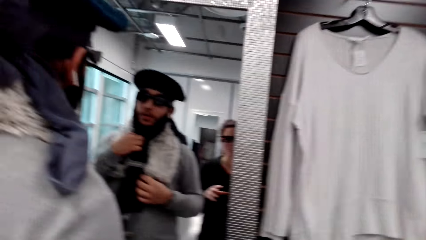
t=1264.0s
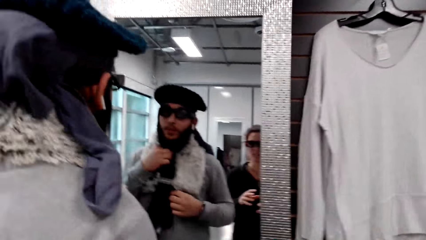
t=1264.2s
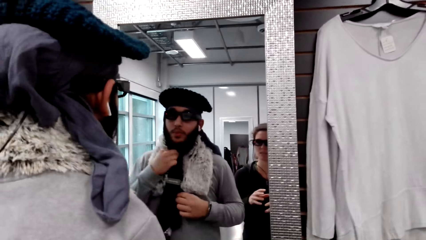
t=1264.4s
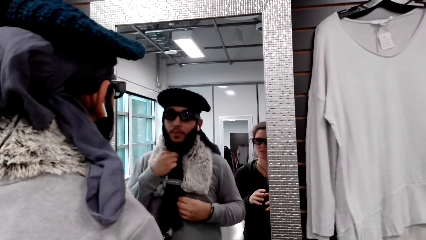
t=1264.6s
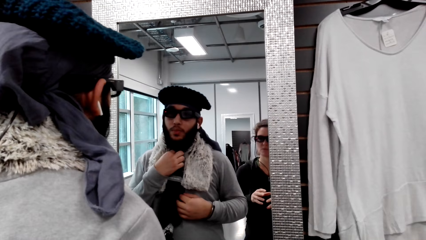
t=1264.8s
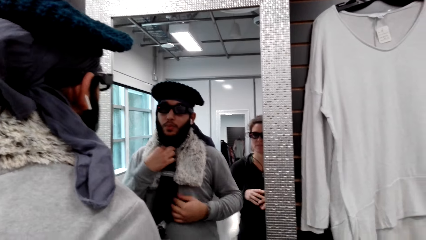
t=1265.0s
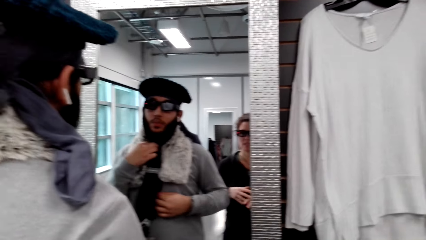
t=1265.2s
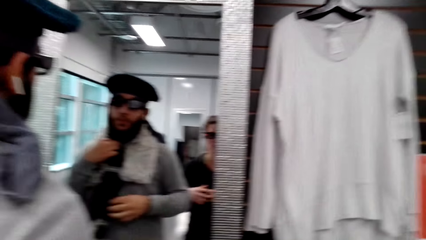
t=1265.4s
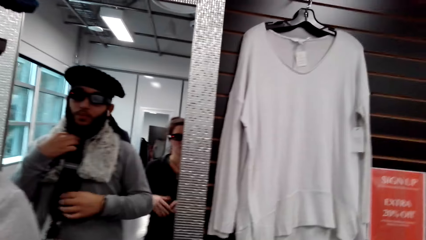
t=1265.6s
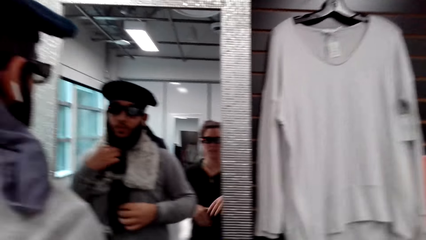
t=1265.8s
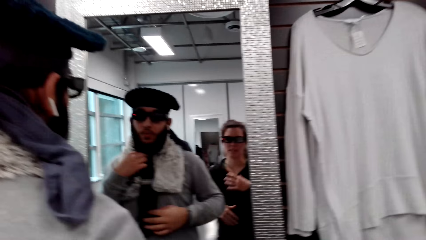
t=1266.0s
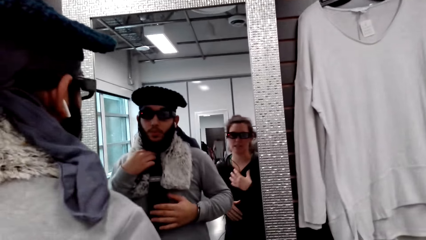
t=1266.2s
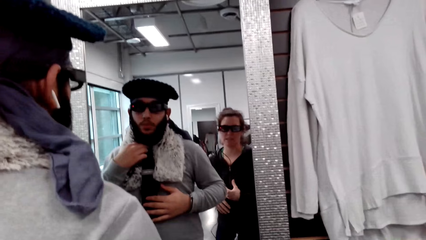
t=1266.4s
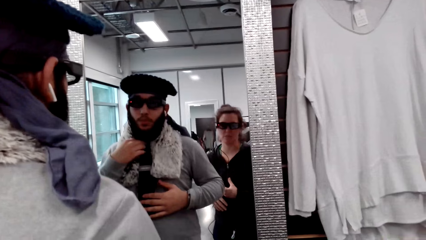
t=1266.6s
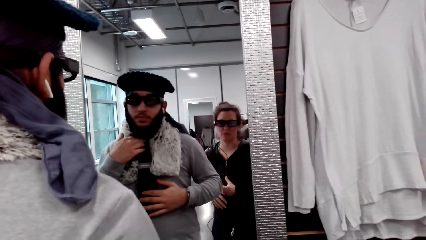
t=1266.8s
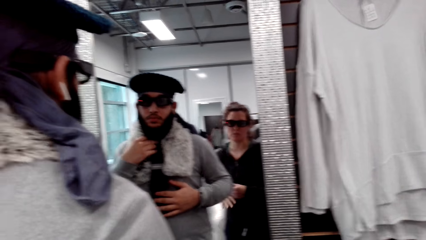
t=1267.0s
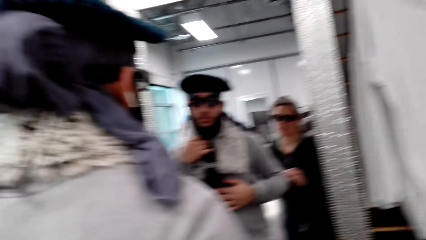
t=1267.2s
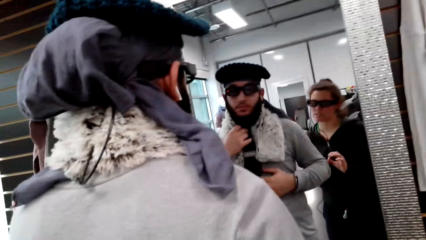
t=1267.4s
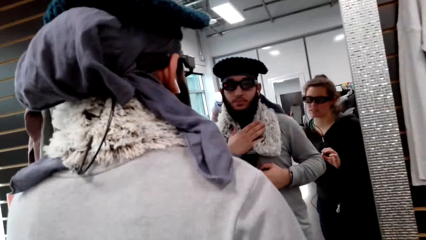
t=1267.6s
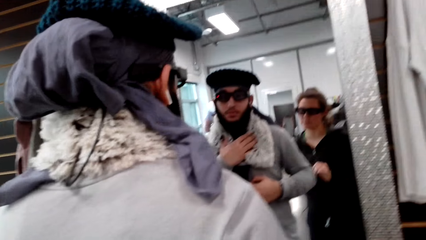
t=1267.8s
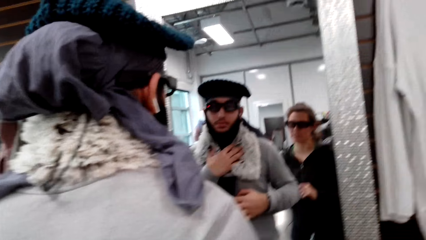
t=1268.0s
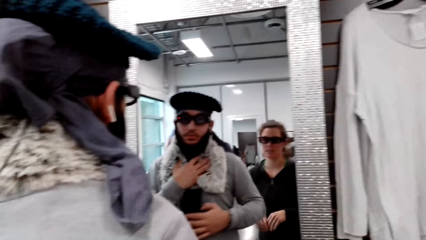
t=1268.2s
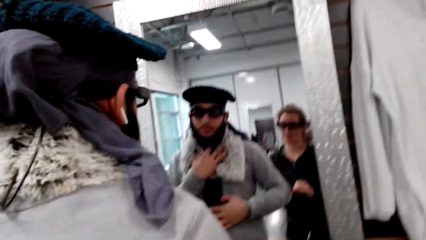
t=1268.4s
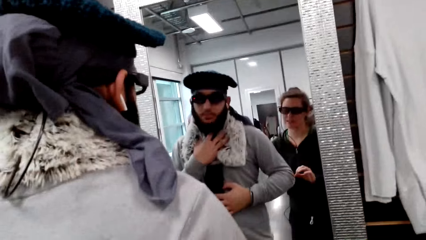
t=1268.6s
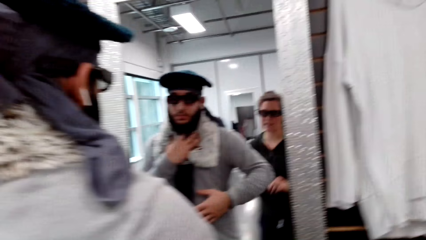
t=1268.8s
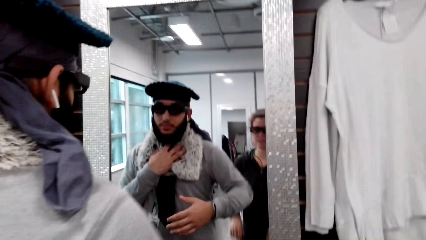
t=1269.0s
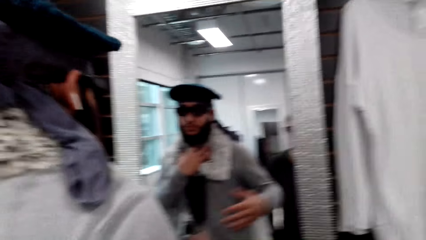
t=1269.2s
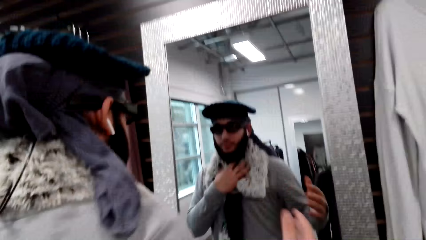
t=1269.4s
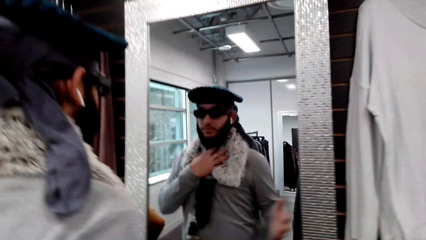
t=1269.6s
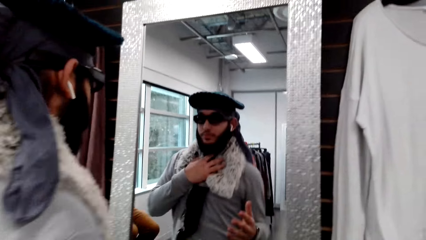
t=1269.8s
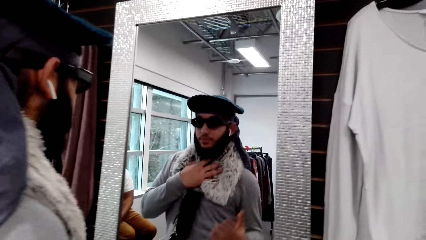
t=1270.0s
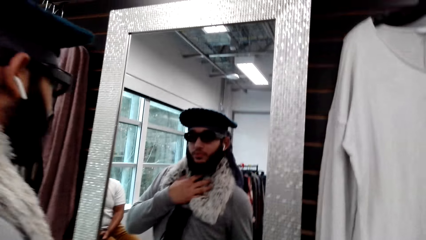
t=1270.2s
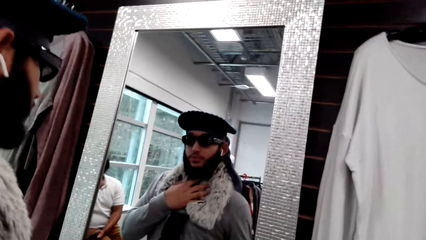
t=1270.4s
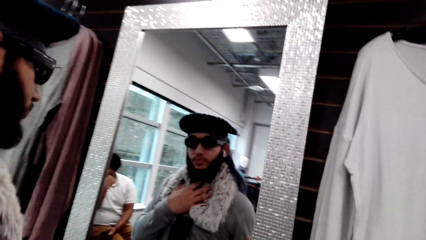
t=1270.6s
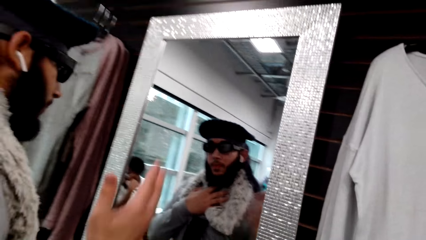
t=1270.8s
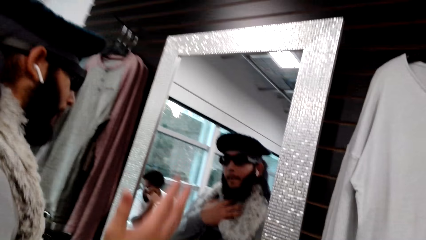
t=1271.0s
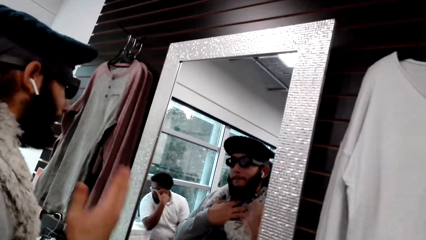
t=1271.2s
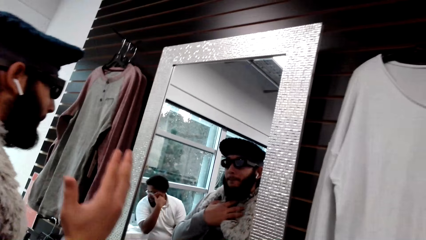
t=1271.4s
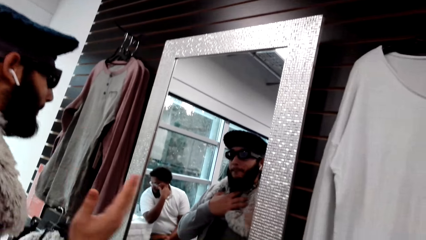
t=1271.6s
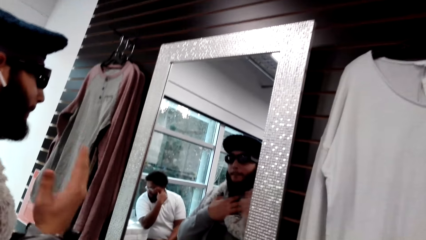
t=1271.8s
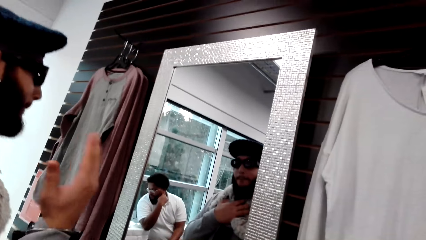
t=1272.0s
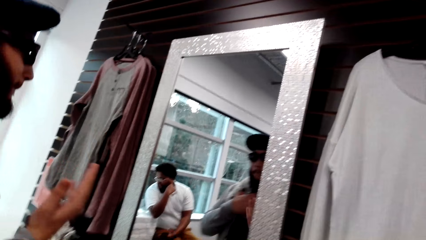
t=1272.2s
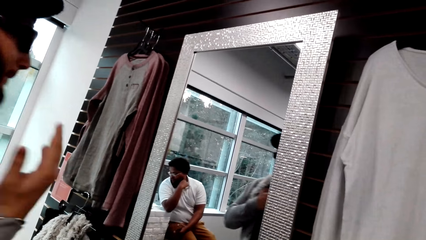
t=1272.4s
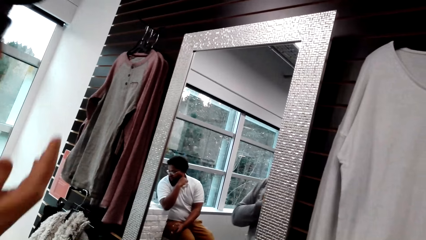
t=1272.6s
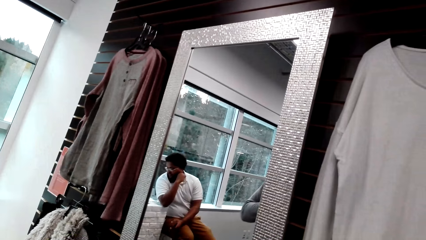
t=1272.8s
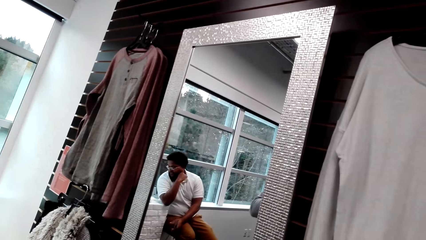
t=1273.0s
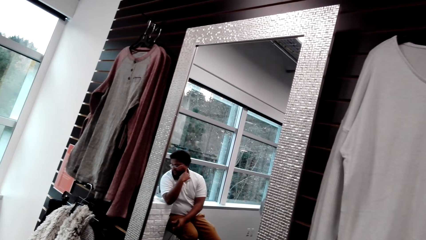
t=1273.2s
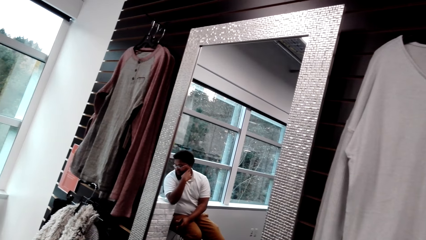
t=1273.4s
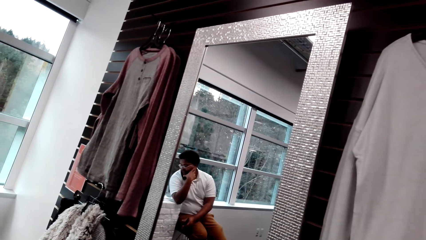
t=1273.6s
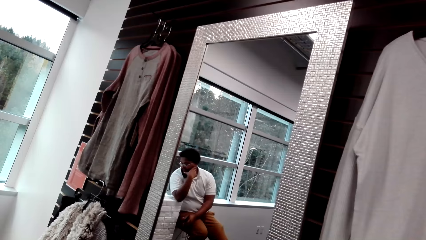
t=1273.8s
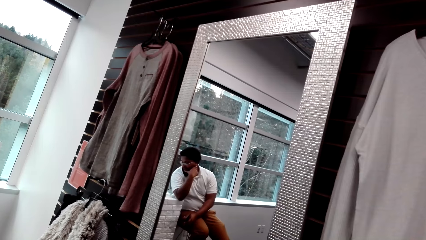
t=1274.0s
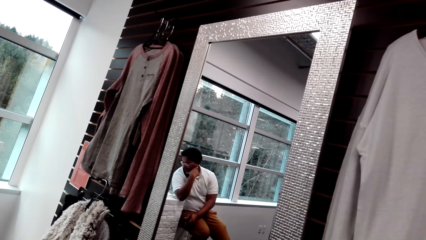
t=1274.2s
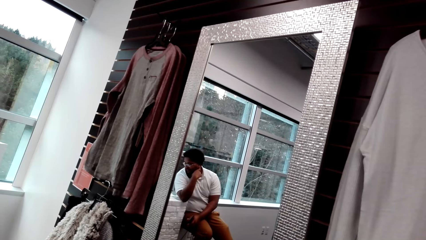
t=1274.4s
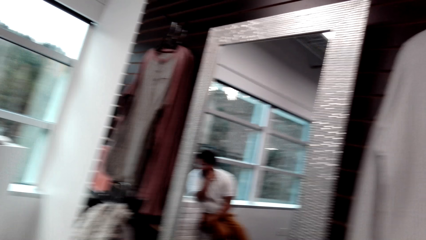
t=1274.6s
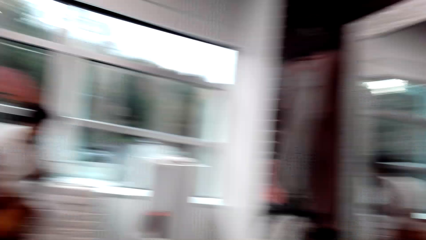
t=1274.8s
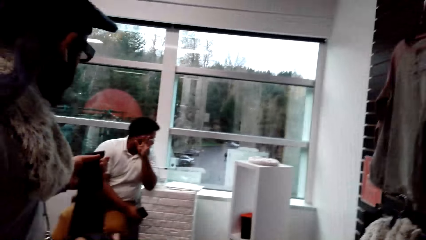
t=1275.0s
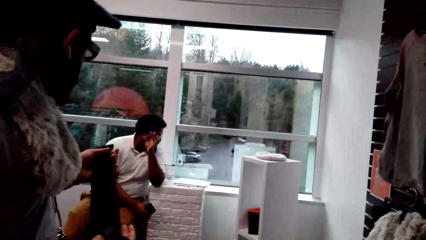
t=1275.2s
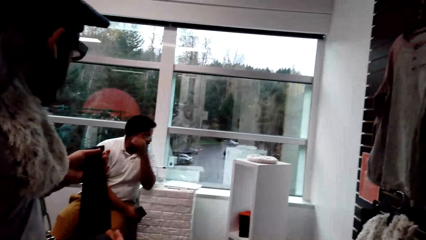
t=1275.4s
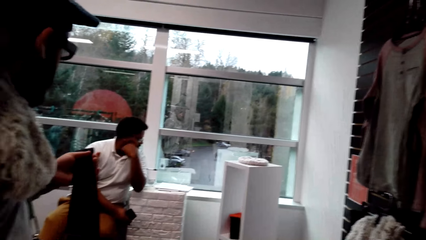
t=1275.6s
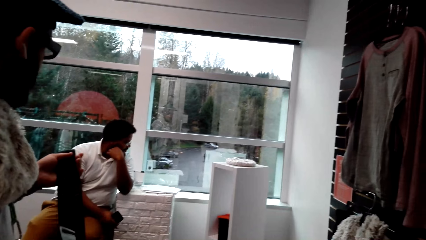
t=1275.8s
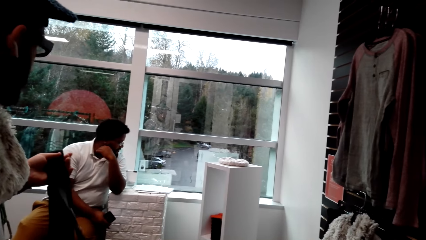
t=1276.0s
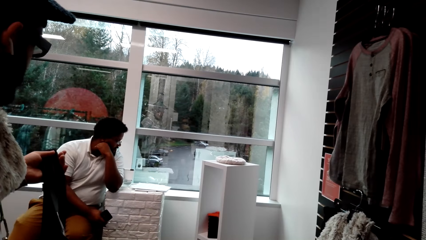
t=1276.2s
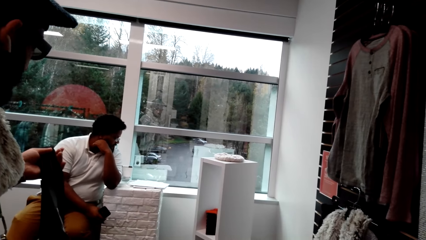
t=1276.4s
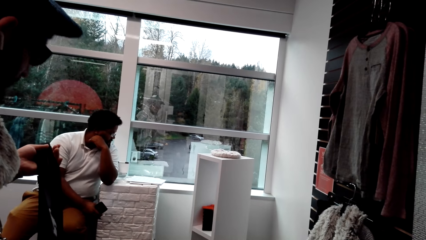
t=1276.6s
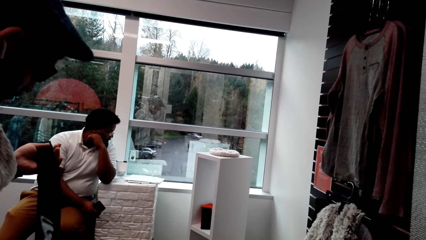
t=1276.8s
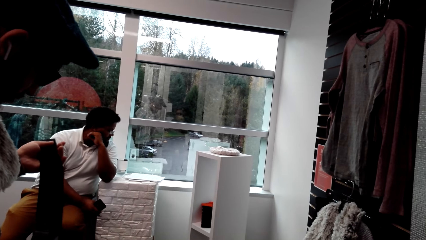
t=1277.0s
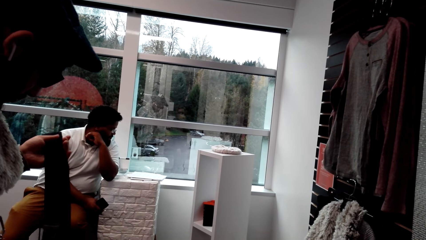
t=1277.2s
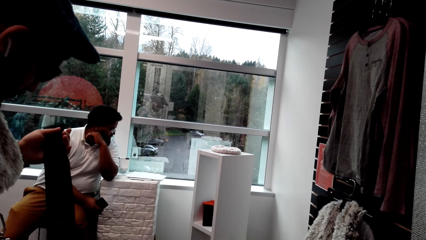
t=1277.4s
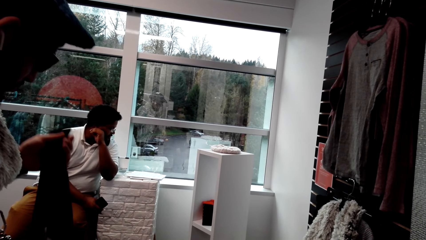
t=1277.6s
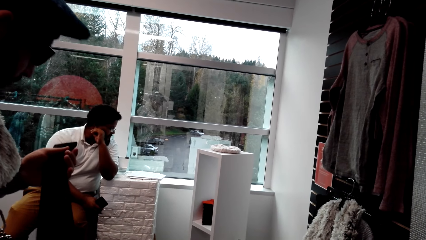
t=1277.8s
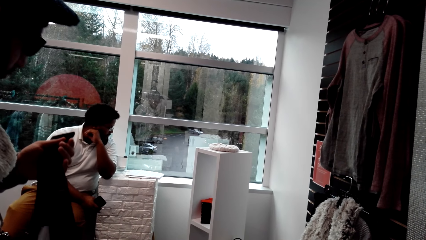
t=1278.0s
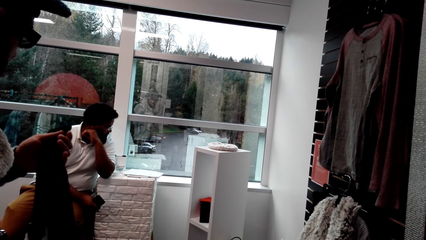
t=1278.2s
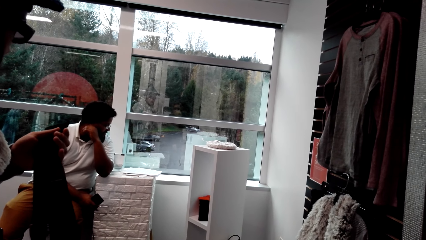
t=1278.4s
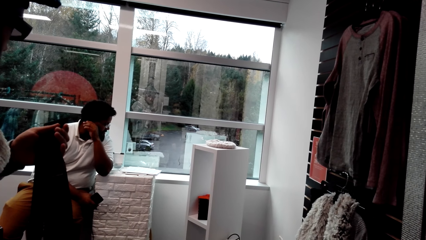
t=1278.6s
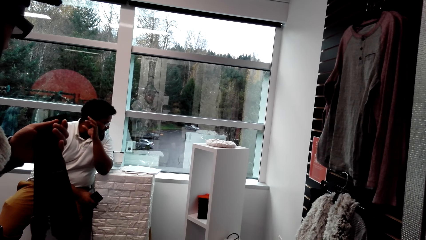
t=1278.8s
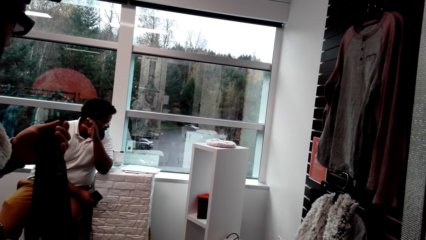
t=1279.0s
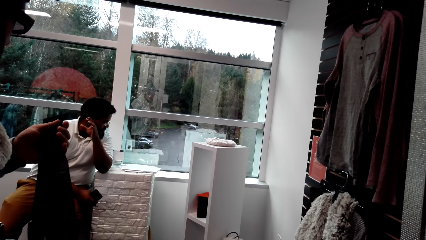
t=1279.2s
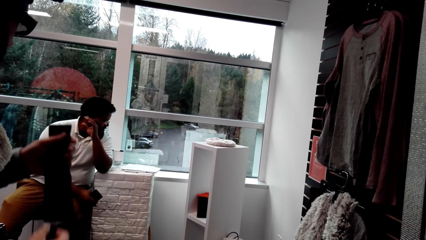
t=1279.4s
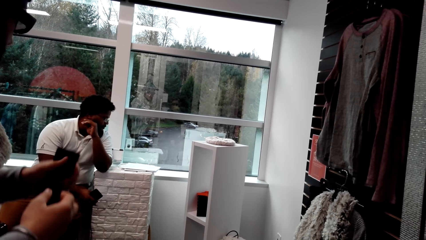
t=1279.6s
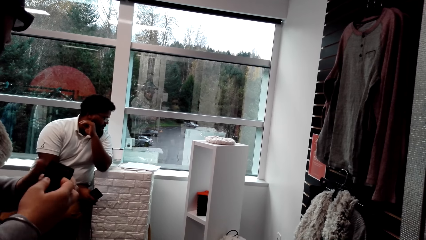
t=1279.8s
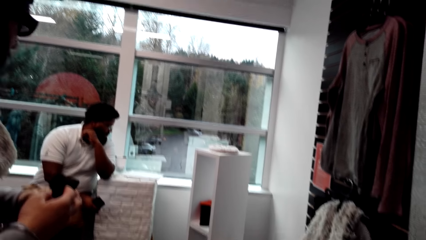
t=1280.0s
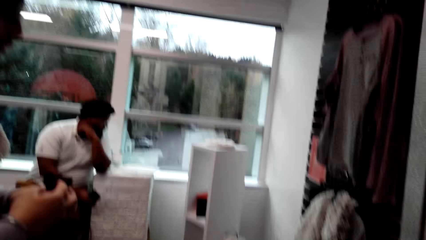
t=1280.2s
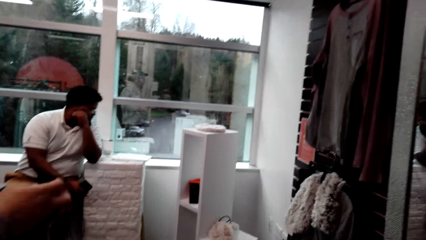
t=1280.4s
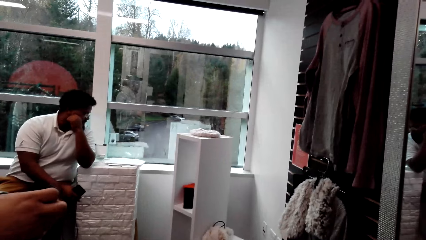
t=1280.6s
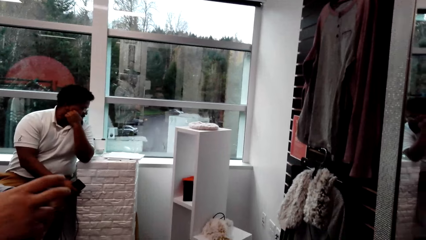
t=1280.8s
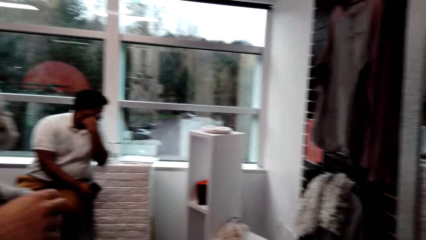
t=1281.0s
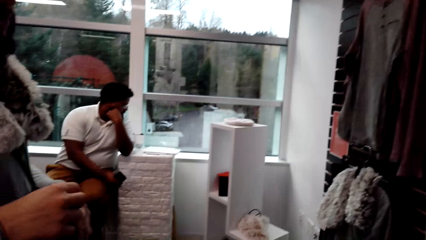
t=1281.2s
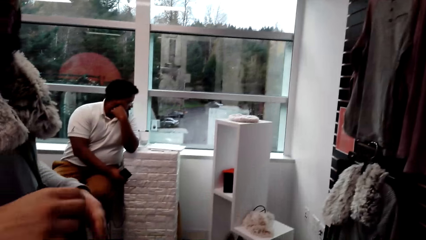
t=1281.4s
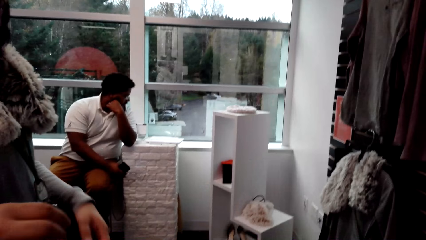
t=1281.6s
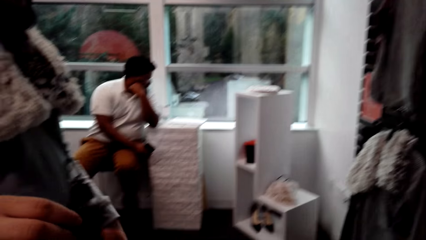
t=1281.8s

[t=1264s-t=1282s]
A man fits a tie. The man stares at a mirror. The camera wearer converses with the man. The man folds the tie.
